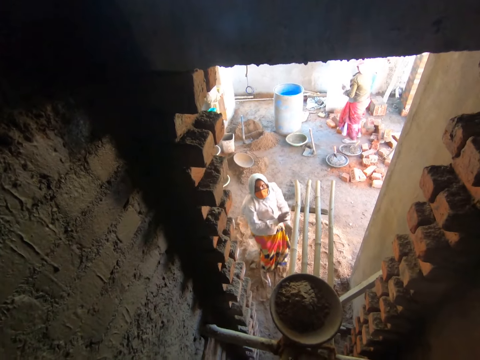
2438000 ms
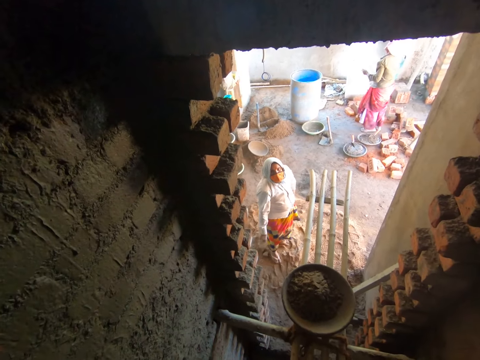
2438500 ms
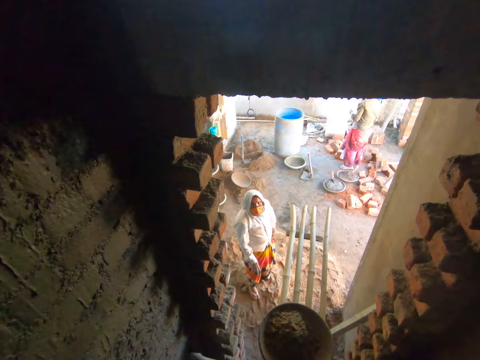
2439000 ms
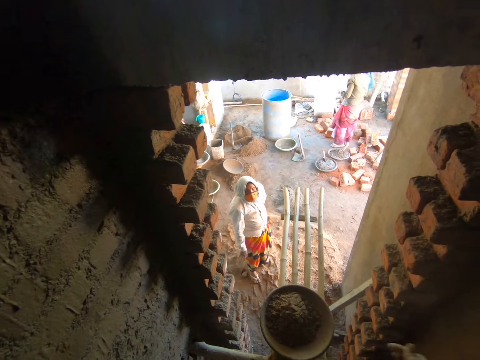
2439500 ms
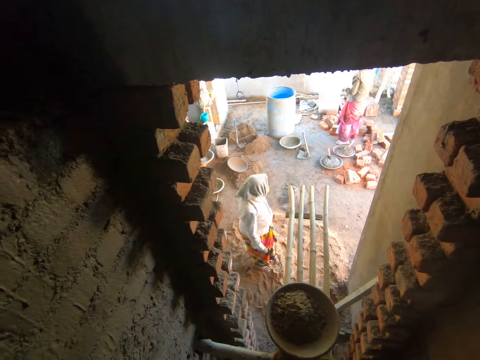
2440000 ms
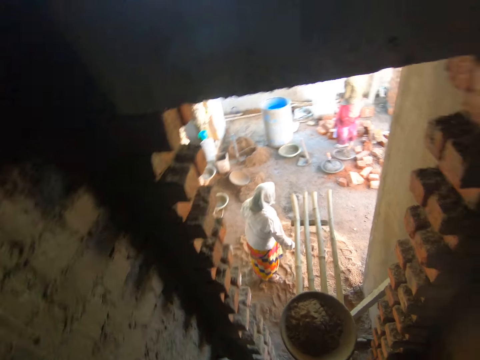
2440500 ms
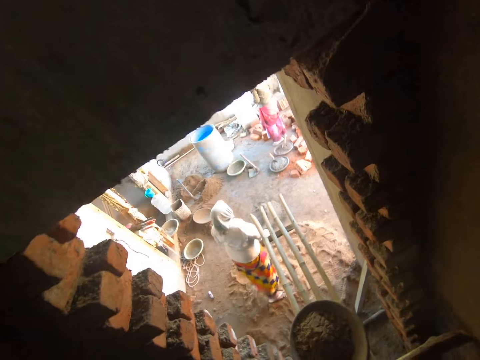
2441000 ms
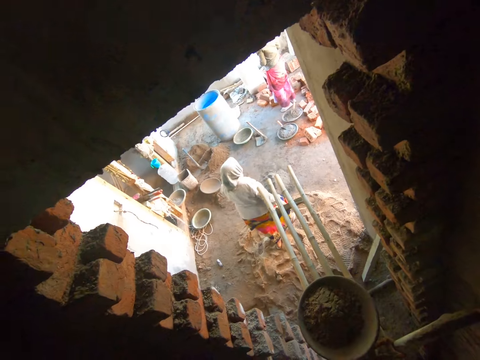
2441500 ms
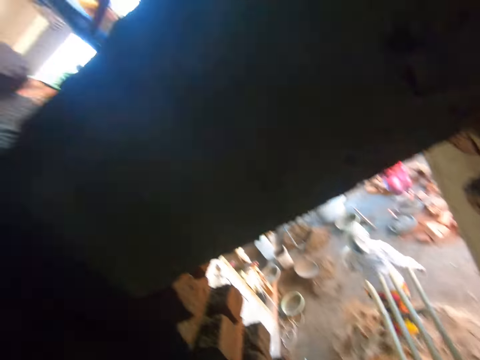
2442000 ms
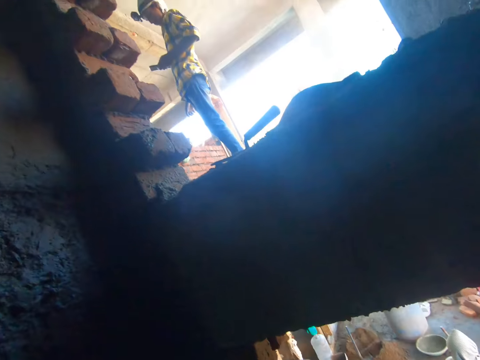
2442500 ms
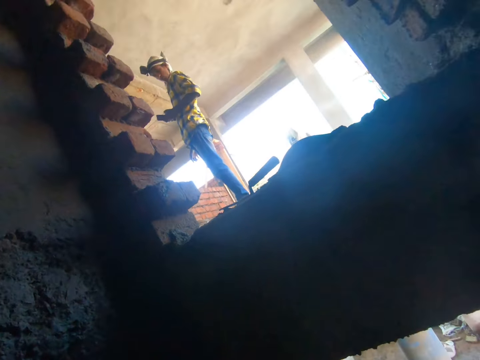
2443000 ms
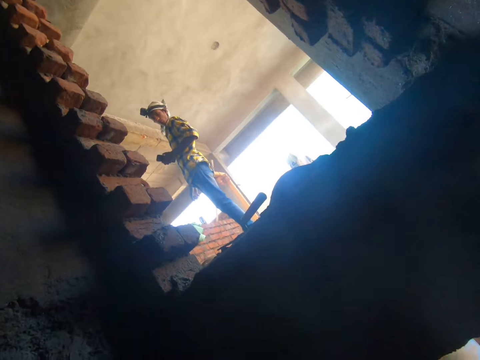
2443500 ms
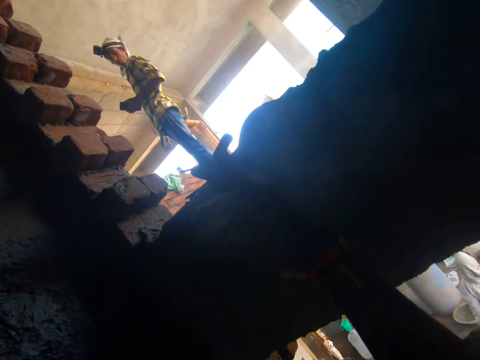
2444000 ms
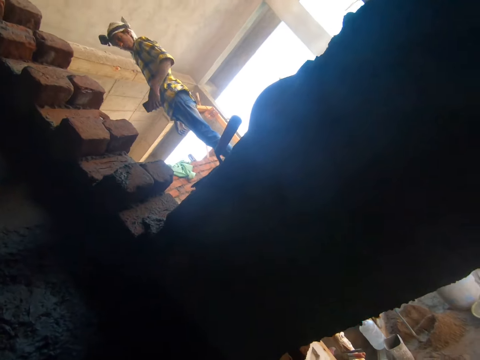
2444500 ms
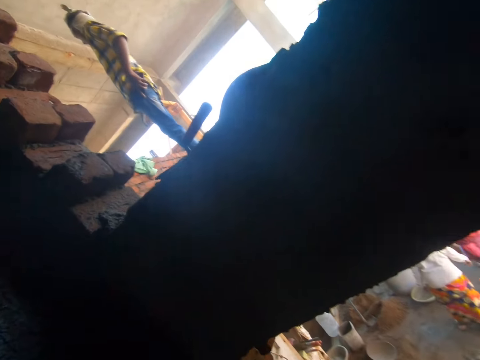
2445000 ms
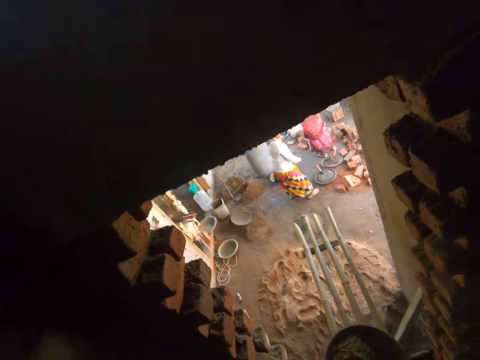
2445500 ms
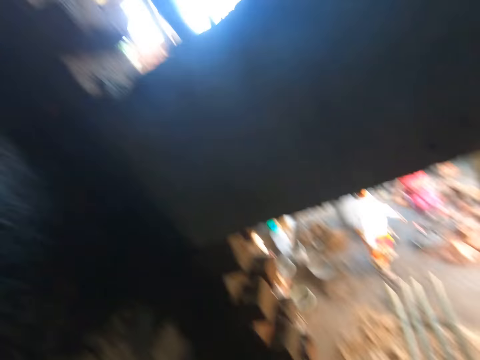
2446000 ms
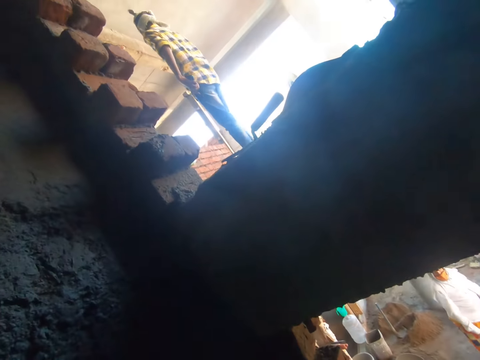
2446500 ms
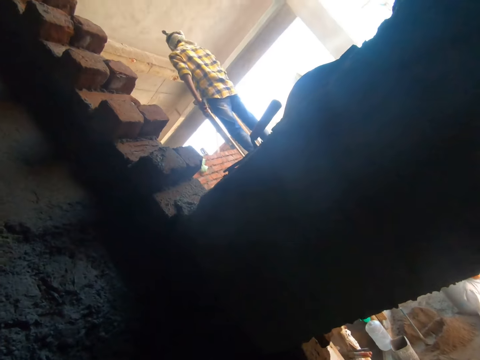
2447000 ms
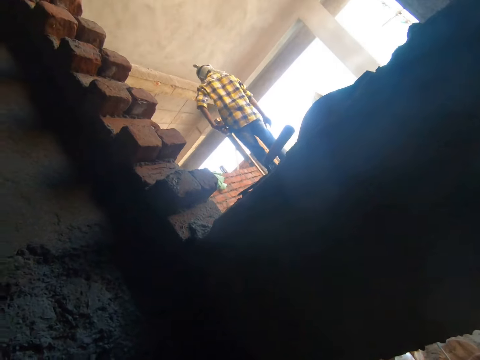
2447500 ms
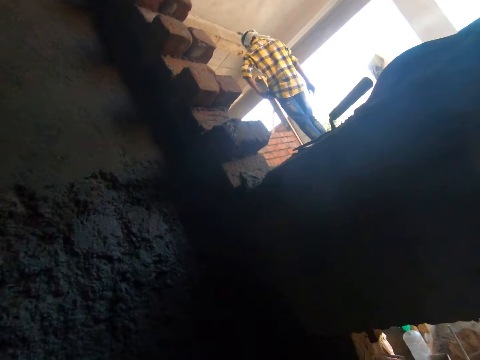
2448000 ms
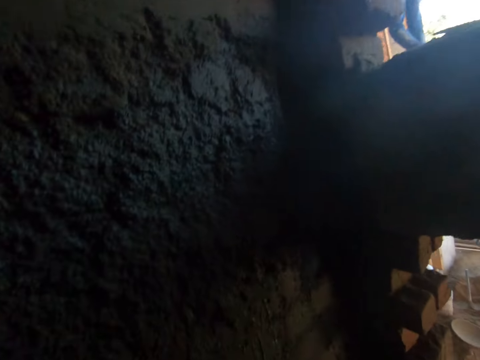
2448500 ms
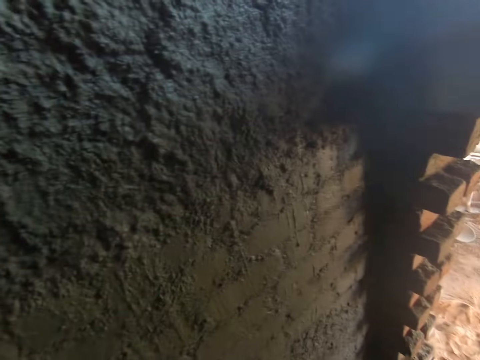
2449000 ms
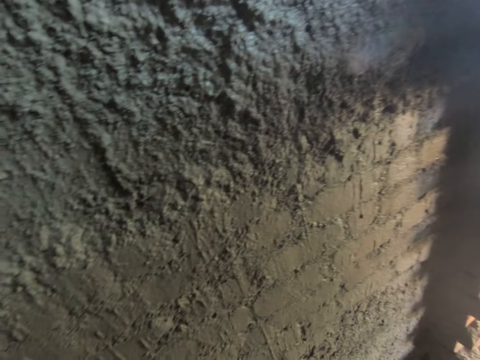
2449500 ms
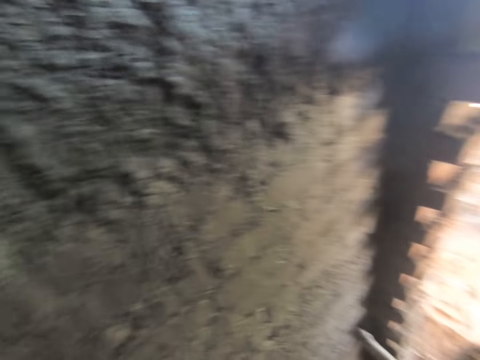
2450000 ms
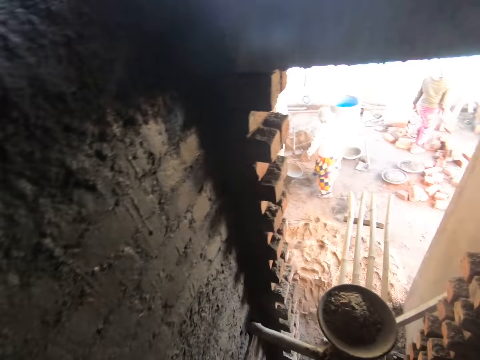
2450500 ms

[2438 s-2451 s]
A person puts the bucket on the ladder. A man operates a phone with his left hand. The man holds the phone. The camera wearer looks around. Another man puts a mobile phone in his pocket with his left hand. A man walks around. The camera wearer looks around.

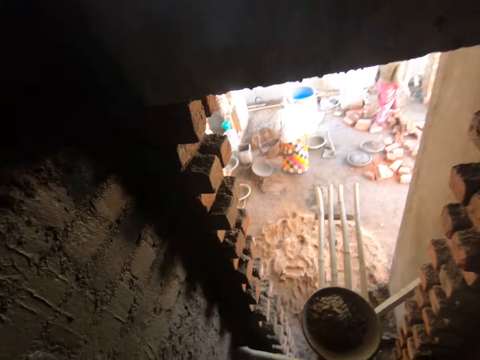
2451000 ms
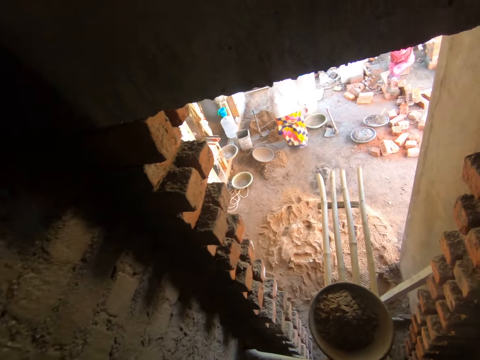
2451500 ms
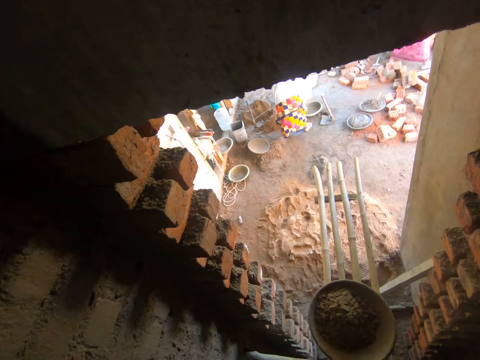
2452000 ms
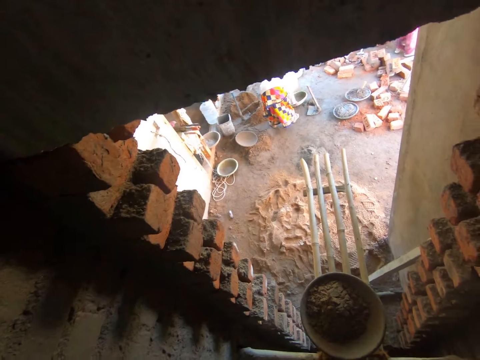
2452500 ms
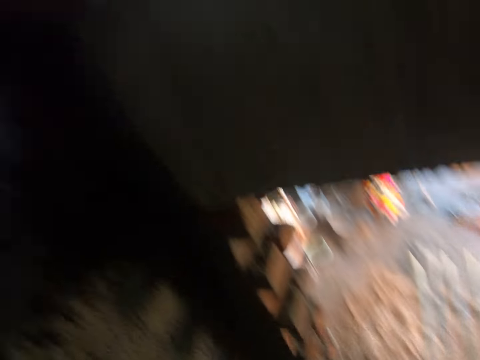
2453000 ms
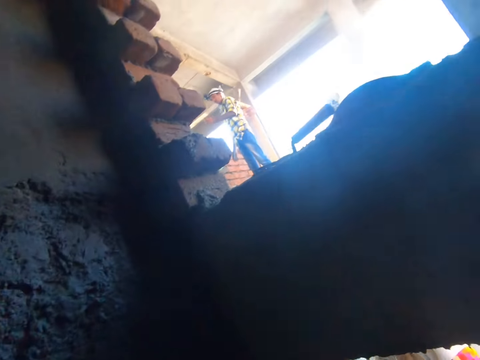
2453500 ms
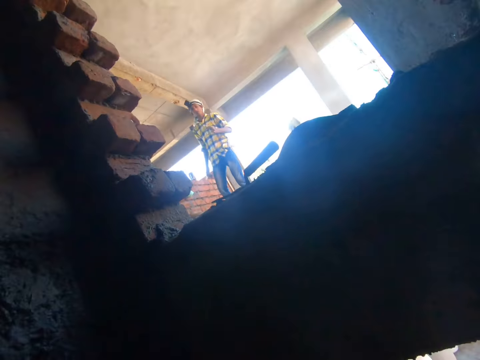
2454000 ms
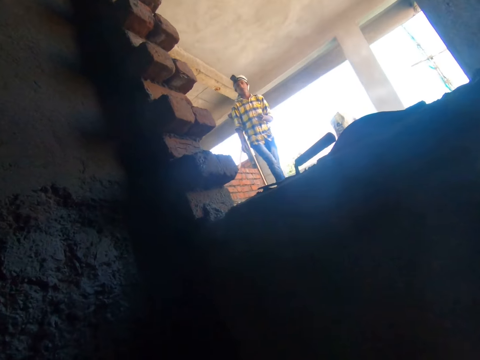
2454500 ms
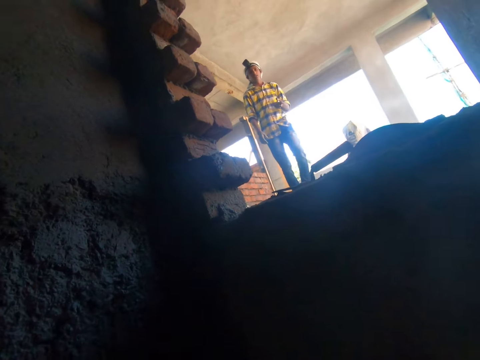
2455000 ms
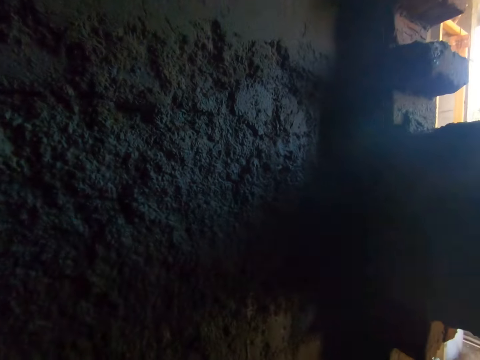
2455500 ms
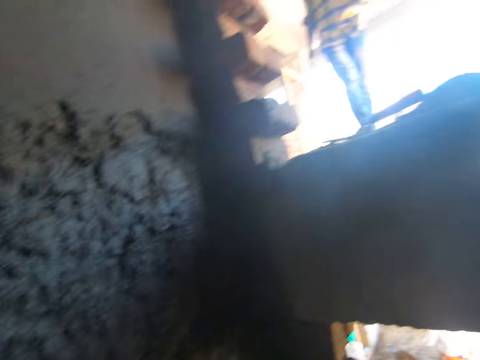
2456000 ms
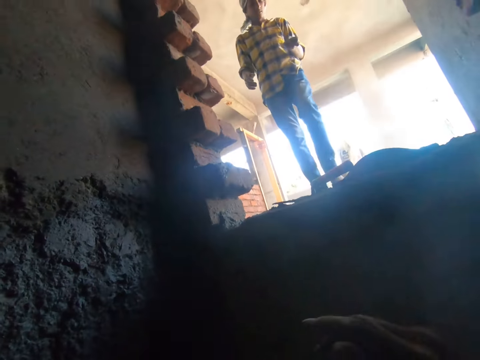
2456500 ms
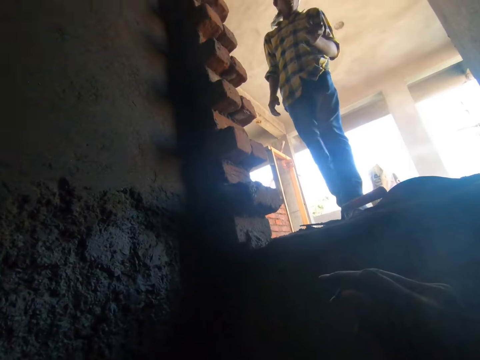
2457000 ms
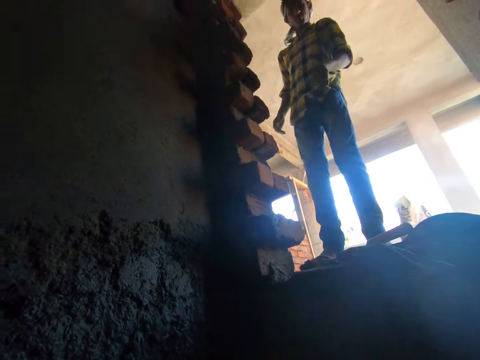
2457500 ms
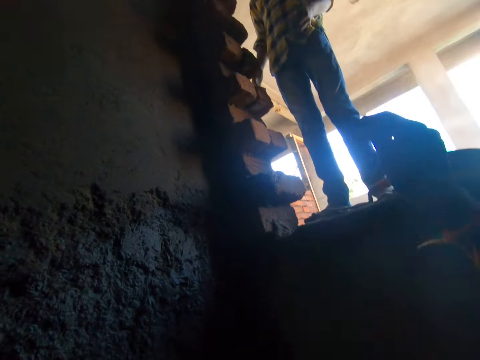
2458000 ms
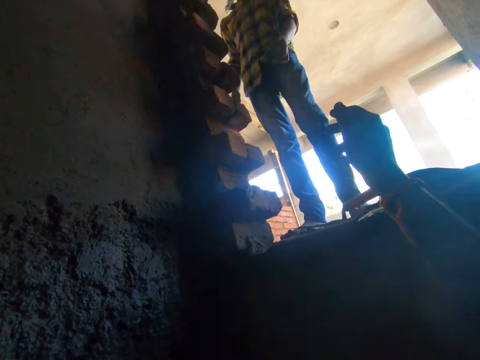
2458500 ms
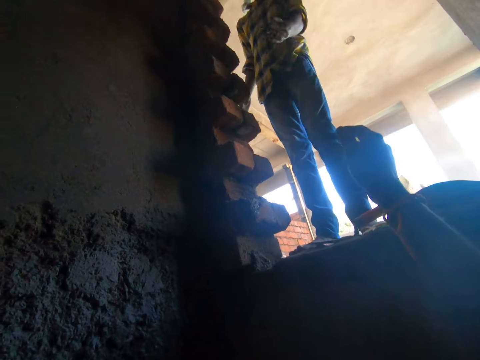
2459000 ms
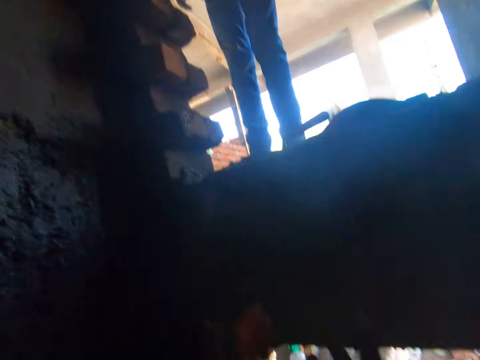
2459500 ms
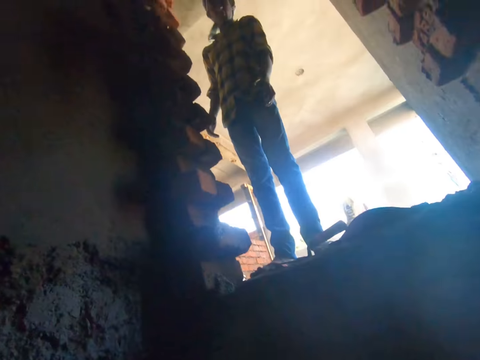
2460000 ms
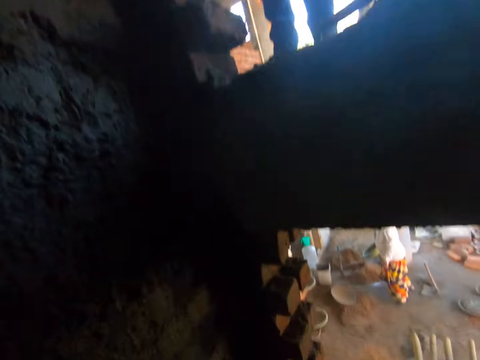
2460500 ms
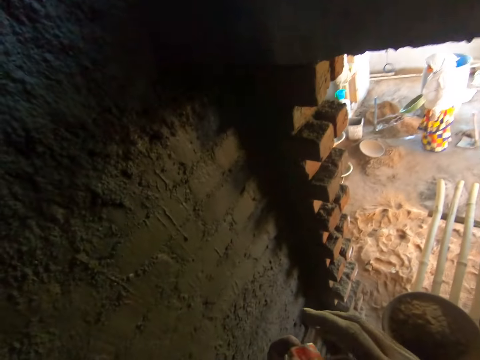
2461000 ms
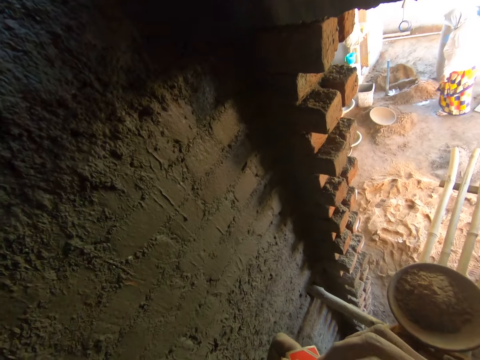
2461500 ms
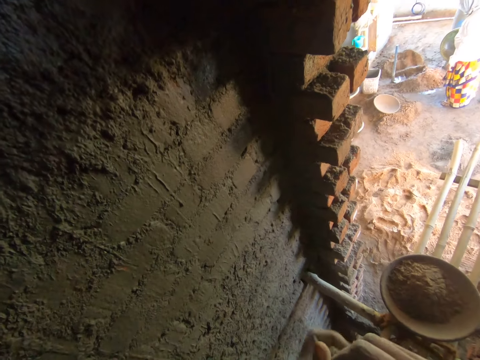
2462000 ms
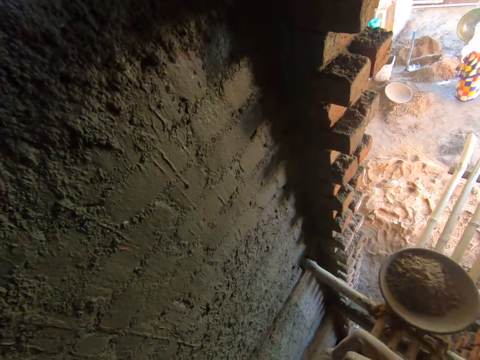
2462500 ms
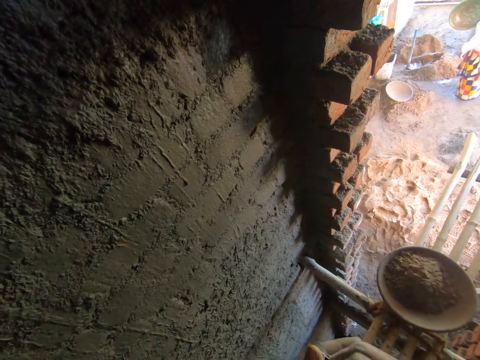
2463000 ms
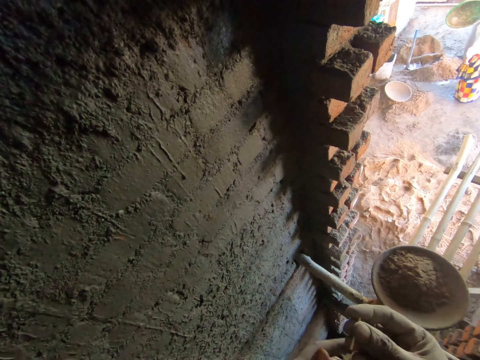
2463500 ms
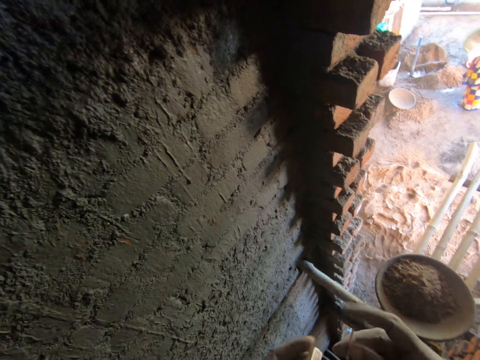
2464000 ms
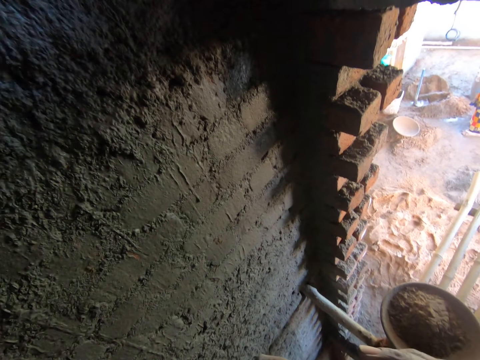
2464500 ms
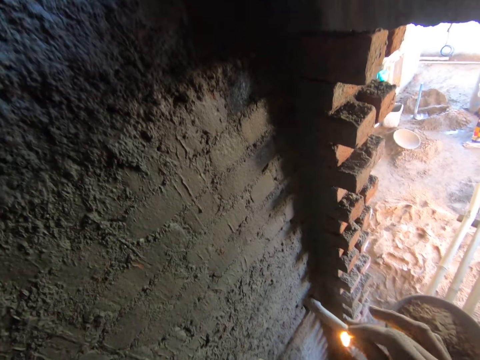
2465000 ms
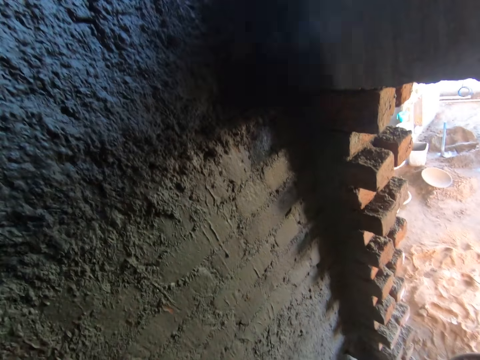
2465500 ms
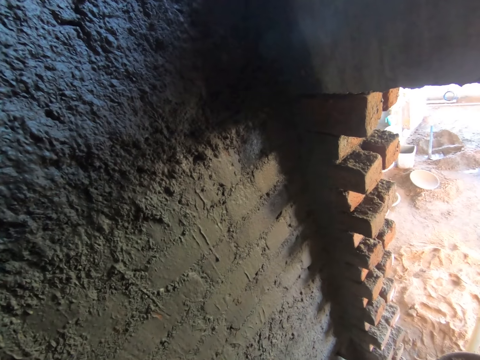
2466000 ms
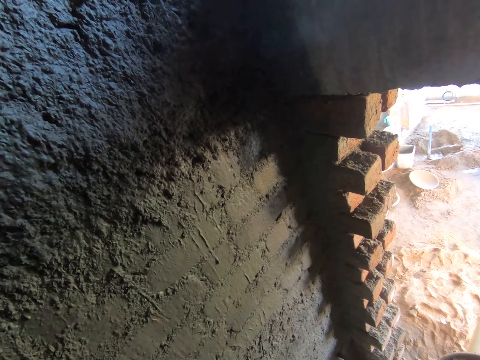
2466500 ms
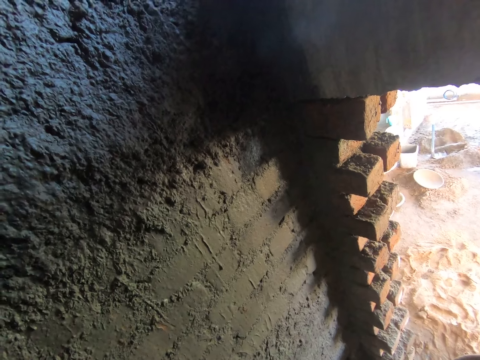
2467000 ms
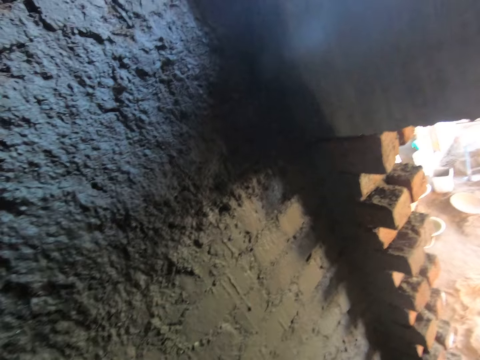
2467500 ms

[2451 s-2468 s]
A woman lifts a headpan from the floor with her right hand. The camera wearer looks around. A man walks around. The man interacts with the camera wearer. The man throws a matches box to the camera wearer with his left hand. The camera wearer catches the matches box with his right hand. He looks around. He opens the matches box with both hands. He lifts a match stick from the matches box in his left hand with his right hand. He lights the match stick. He strikes the matches box in his left hand with the match stick in his right hand. He looks around.
